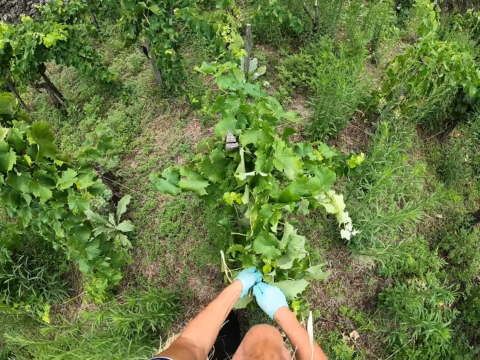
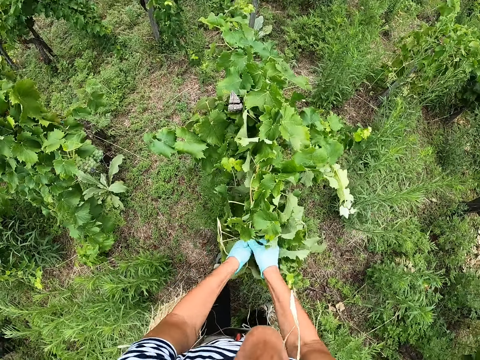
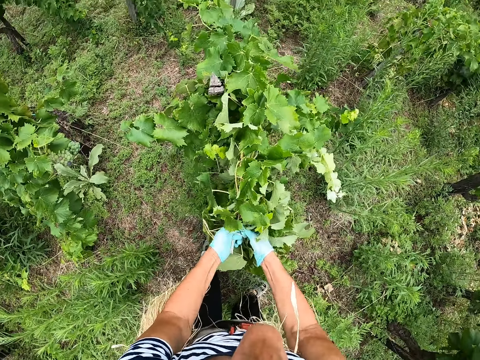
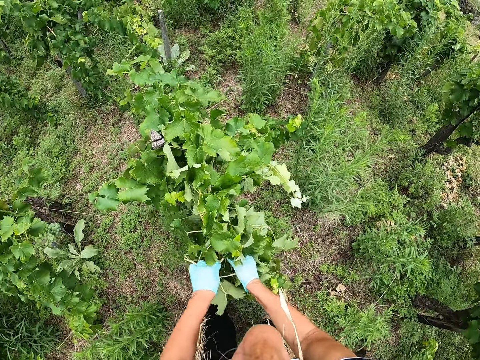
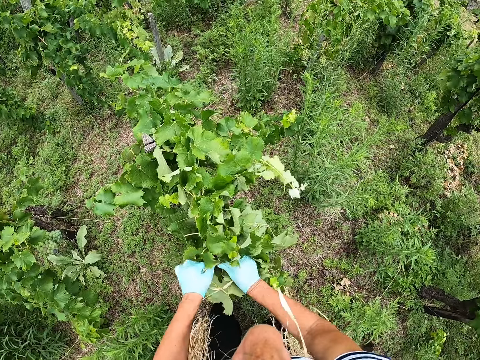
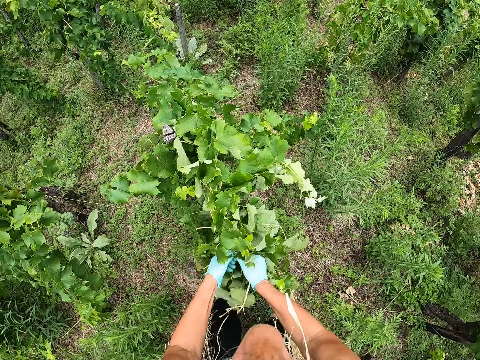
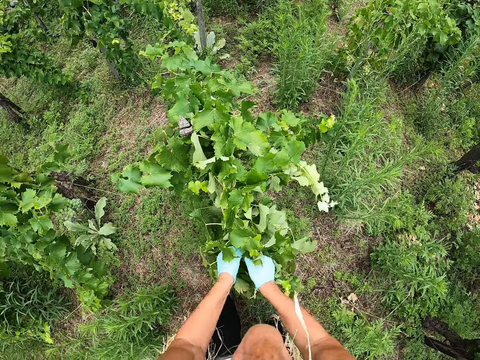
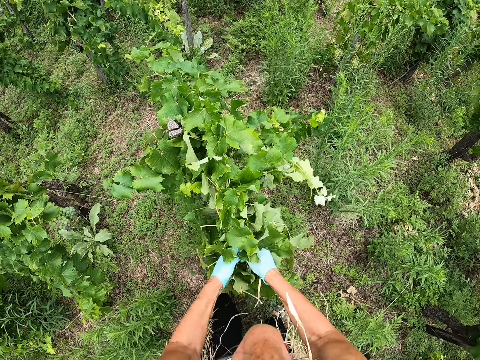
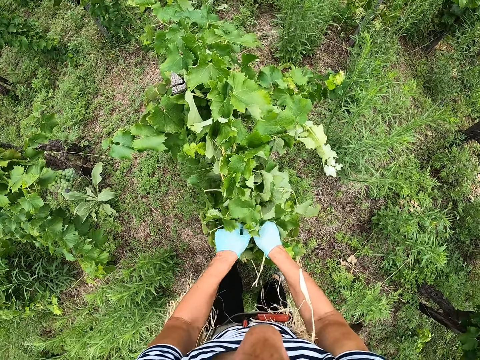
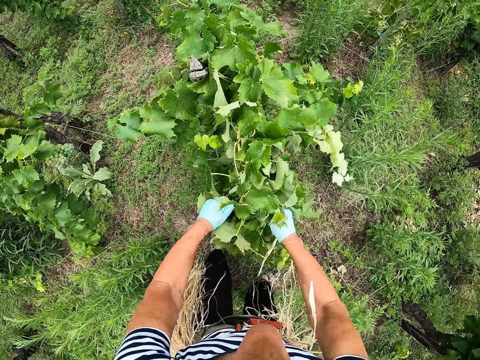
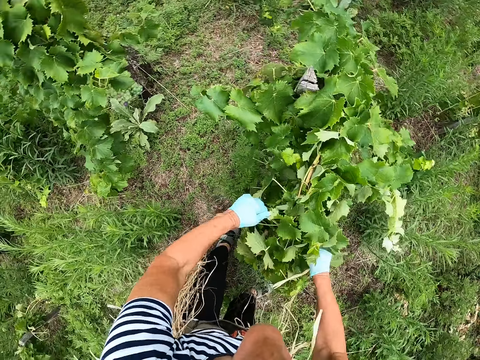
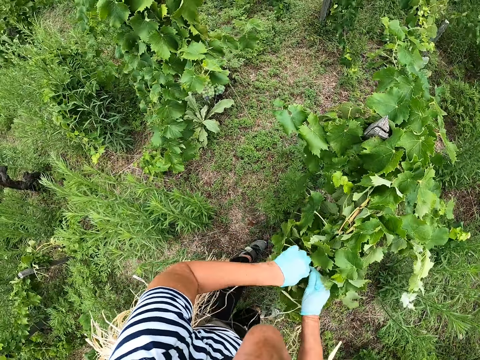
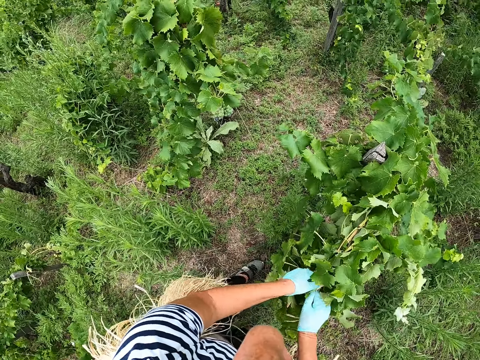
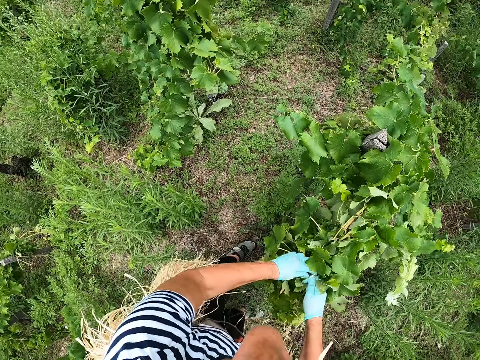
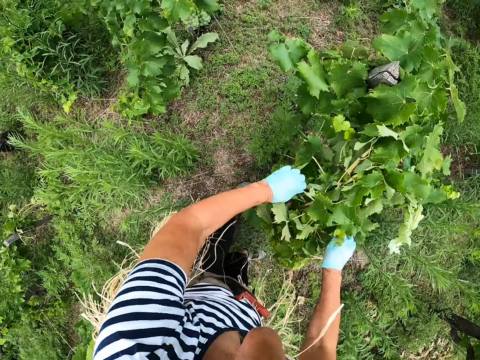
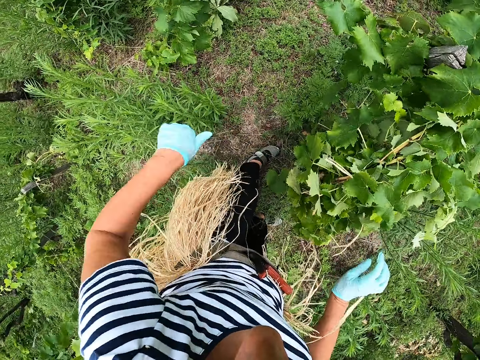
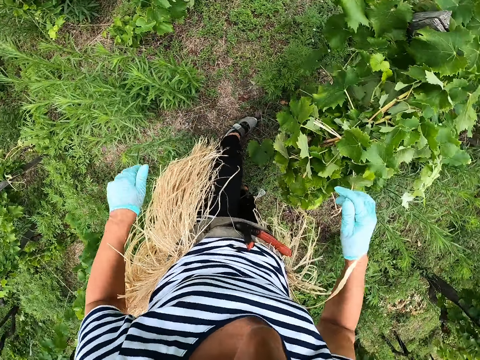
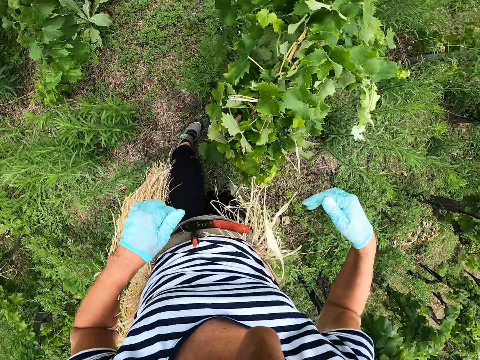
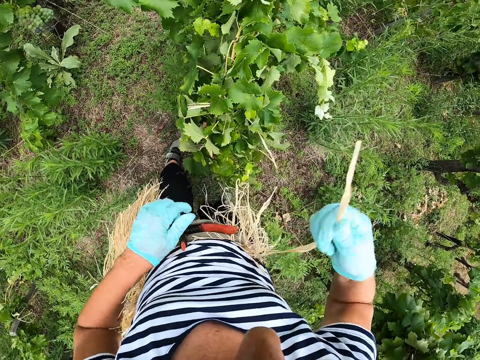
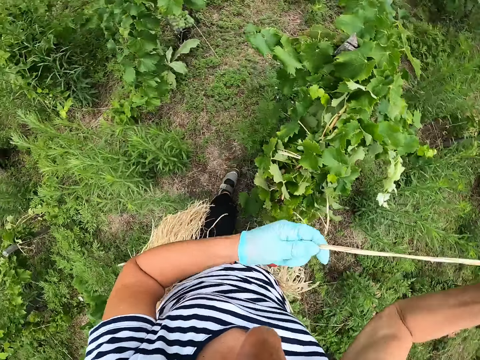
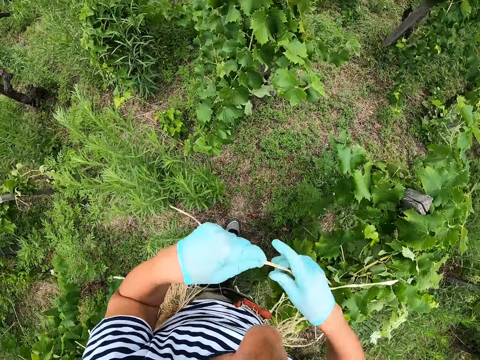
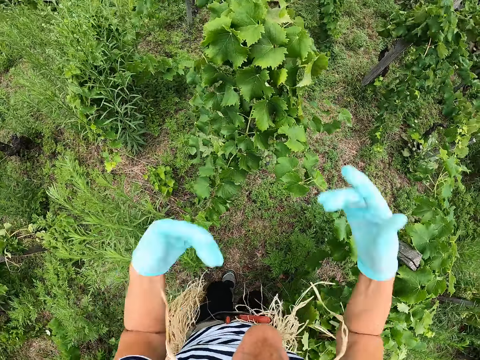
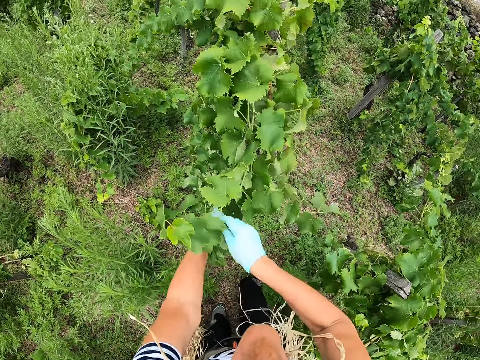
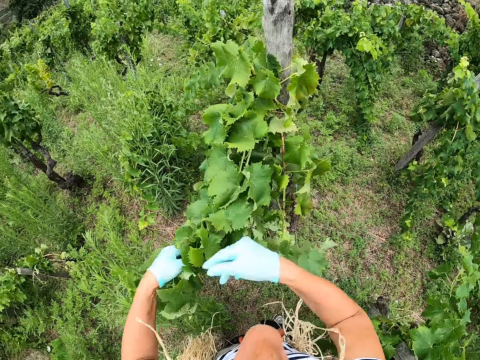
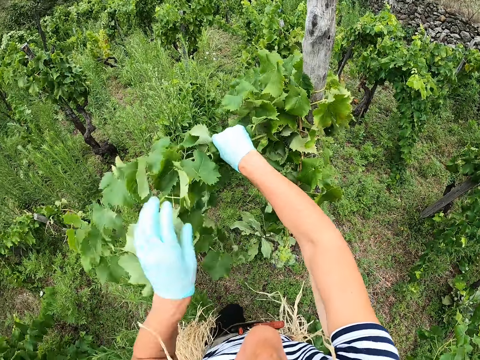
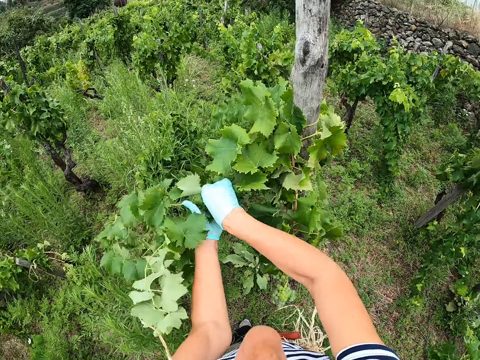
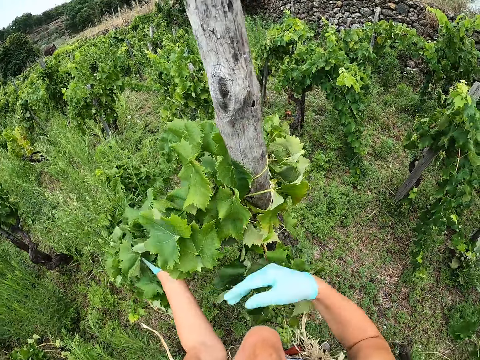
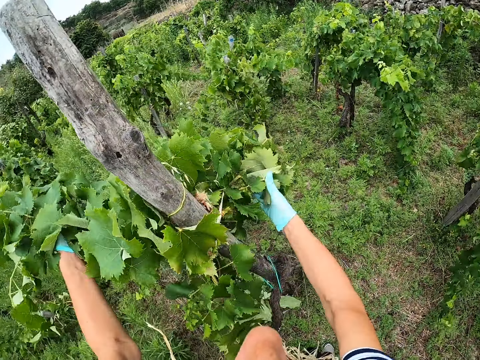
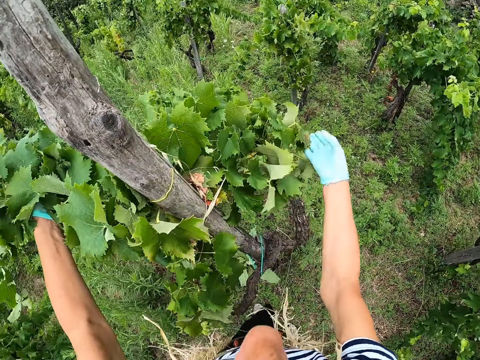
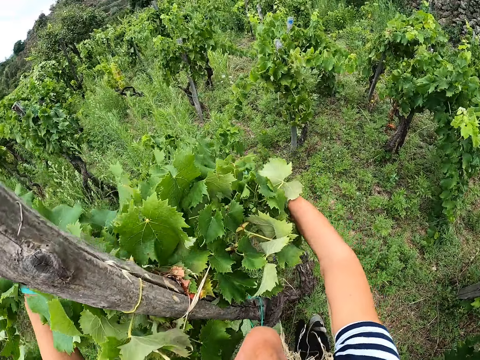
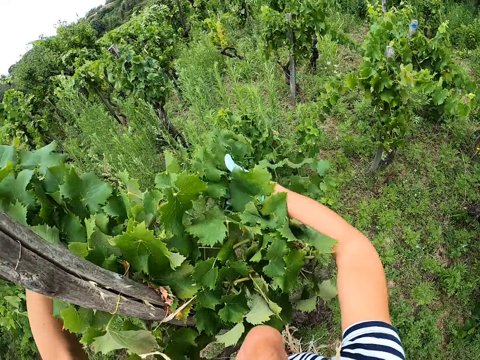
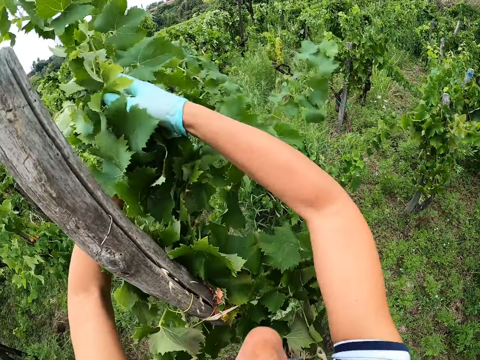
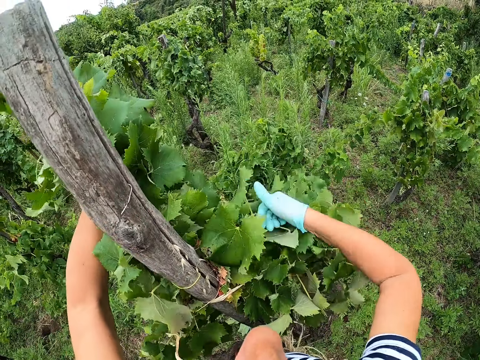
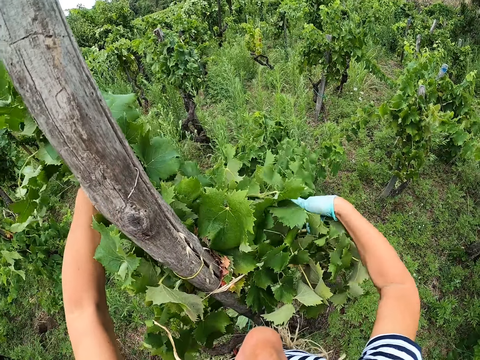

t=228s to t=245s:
The camera wearer looks around. She removes the rope from the fanny pack. She holds the rope with both her hands. She places the rope in her mouth. She holds the rope with both her hands. She folds the leaves together.

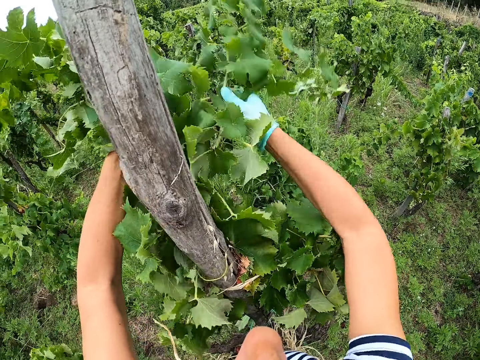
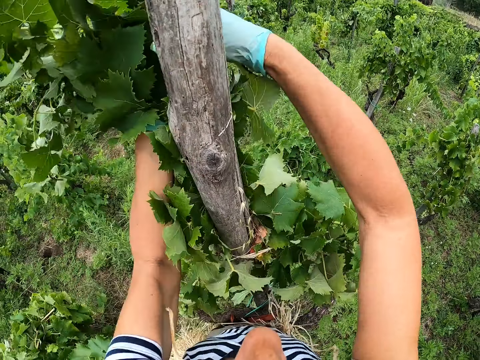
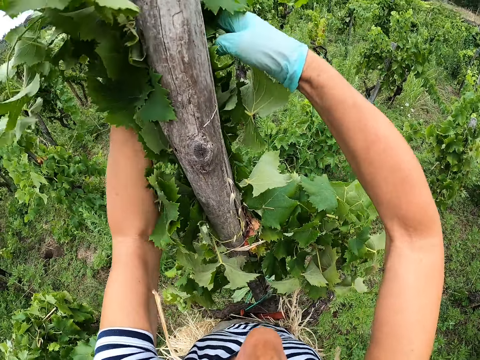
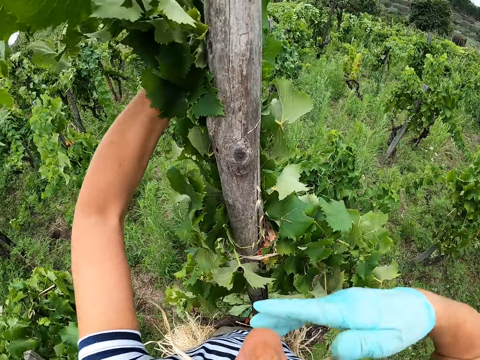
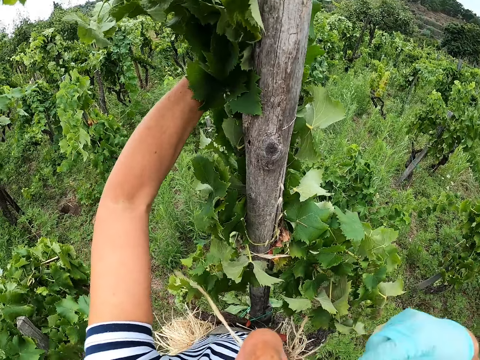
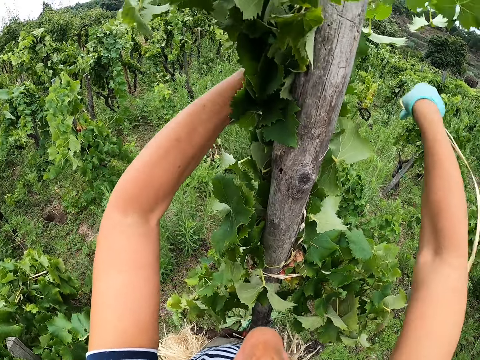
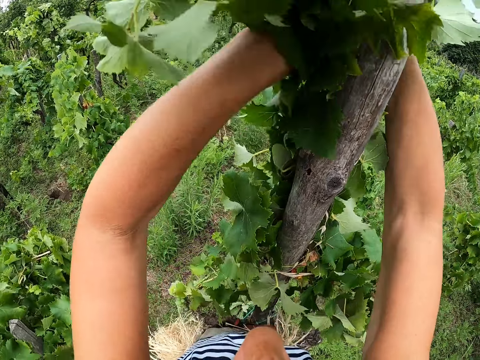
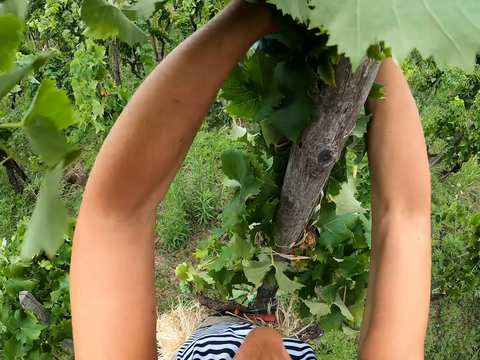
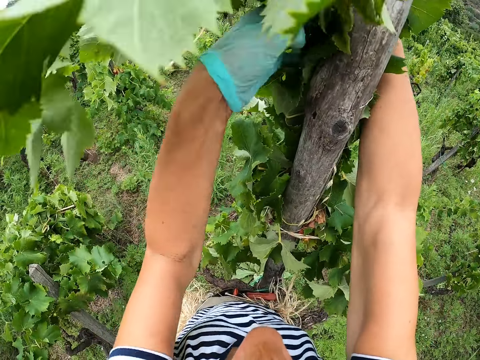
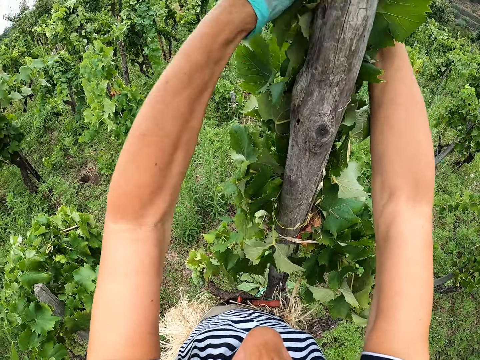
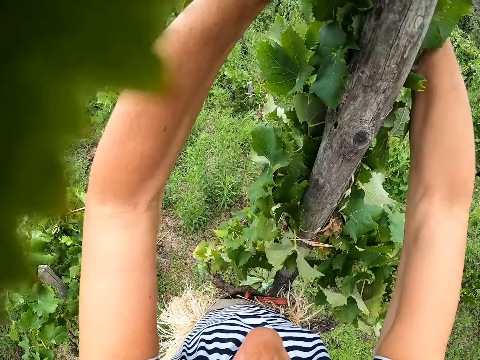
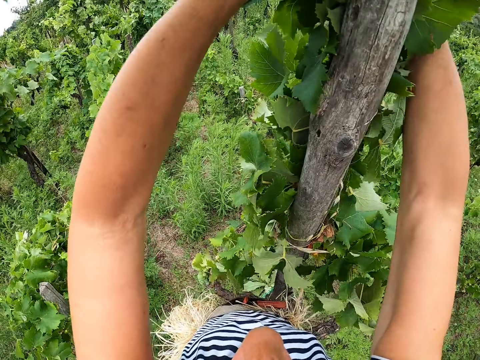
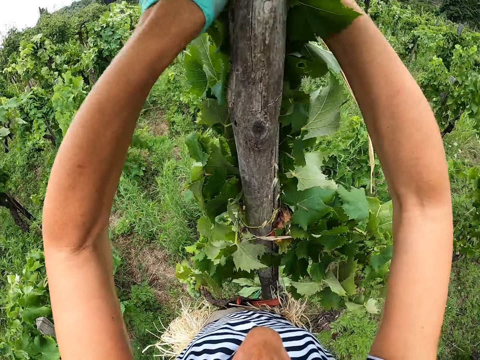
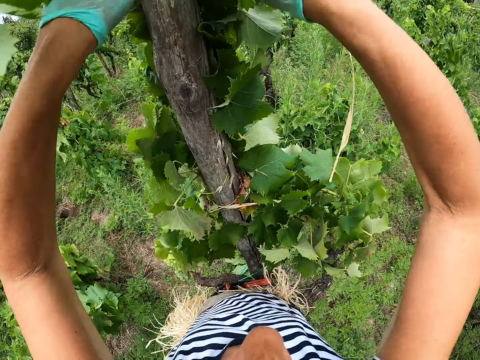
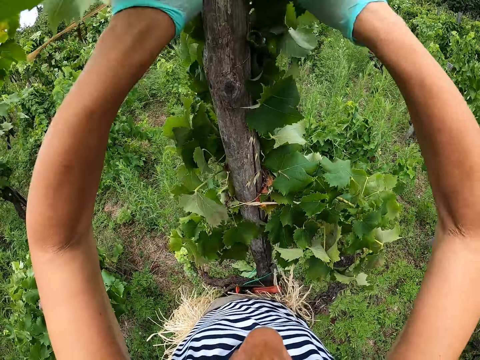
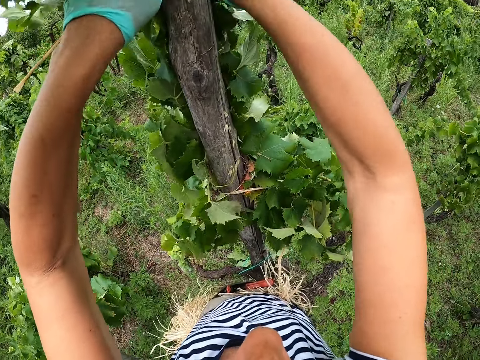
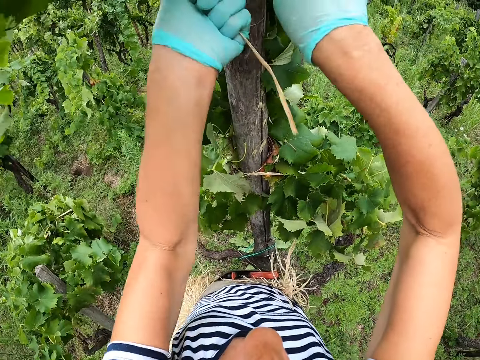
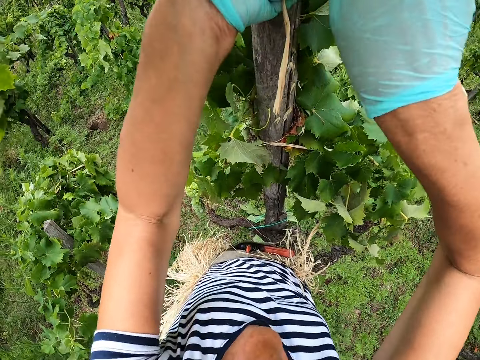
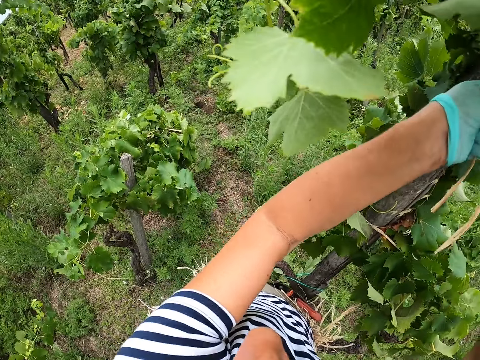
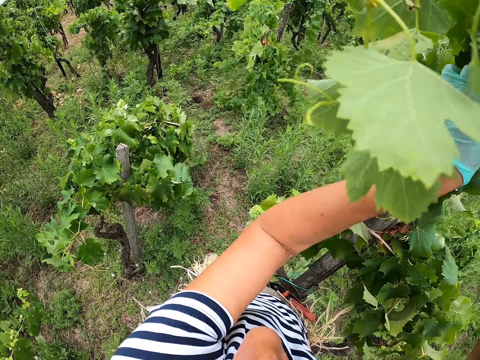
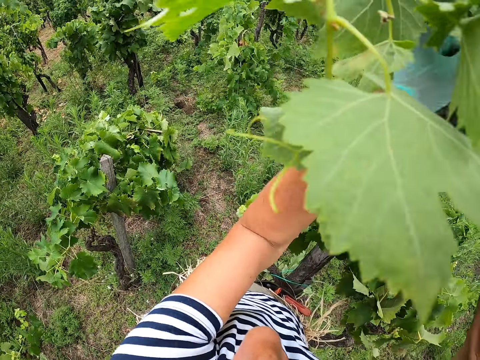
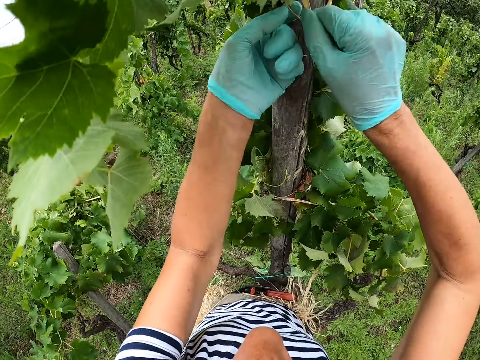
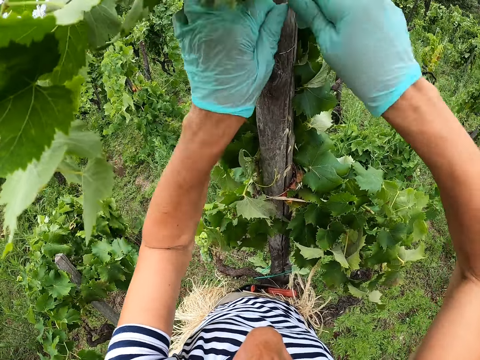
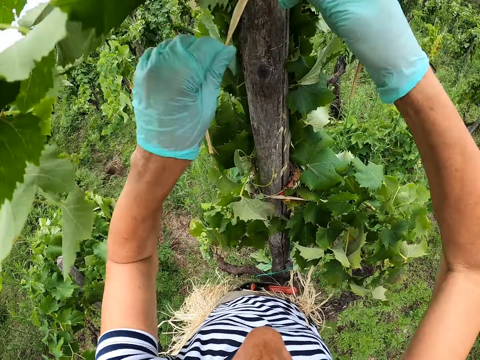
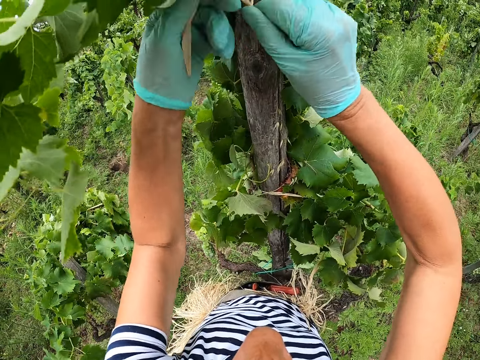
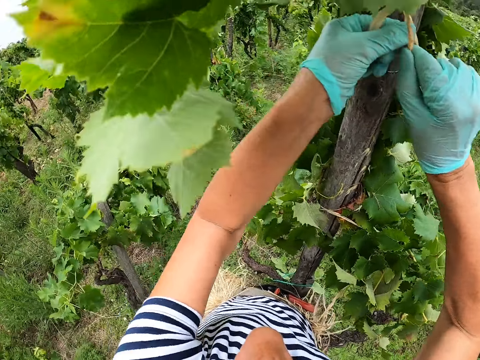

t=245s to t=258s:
The camera wearer removes the rope from the fanny pack. They tie the branches with the rope in a trunk.
